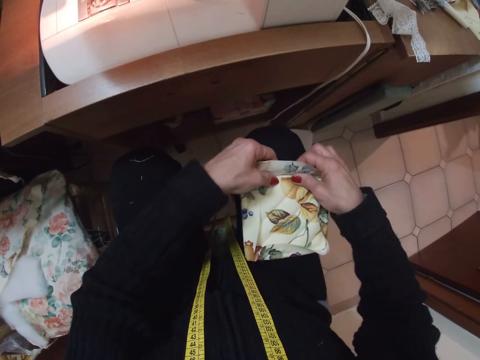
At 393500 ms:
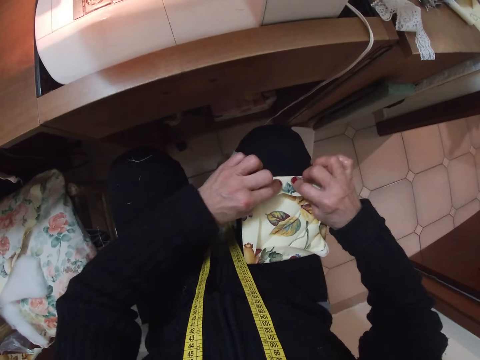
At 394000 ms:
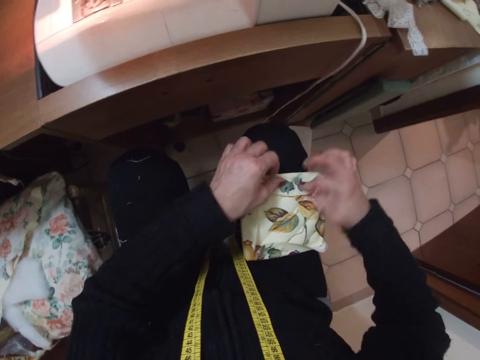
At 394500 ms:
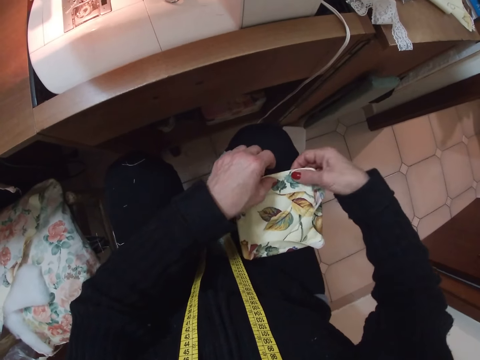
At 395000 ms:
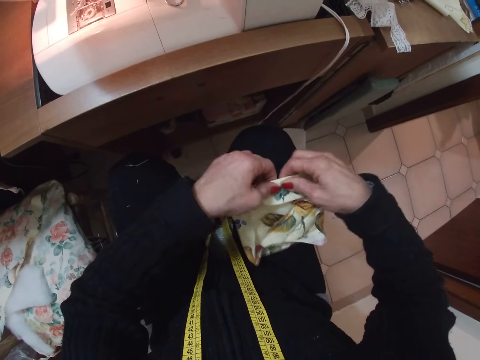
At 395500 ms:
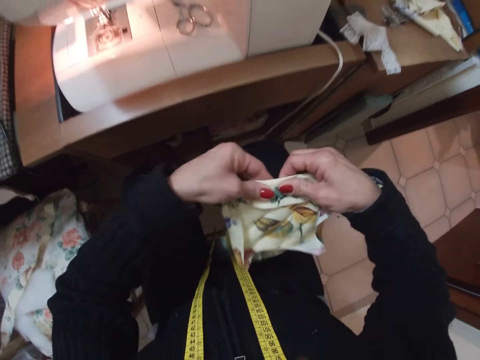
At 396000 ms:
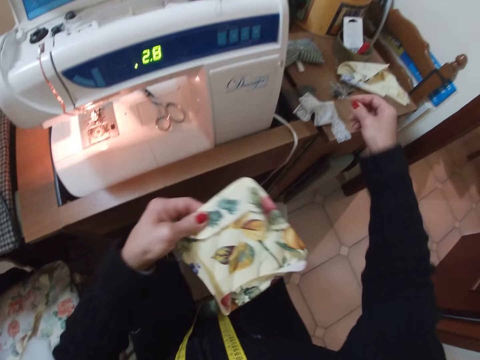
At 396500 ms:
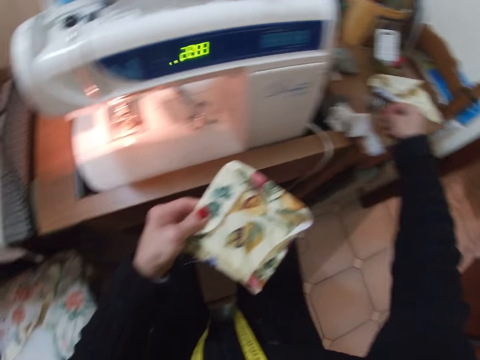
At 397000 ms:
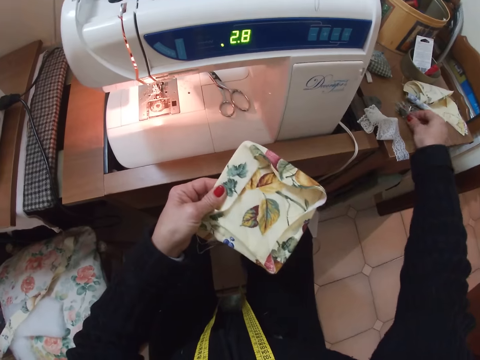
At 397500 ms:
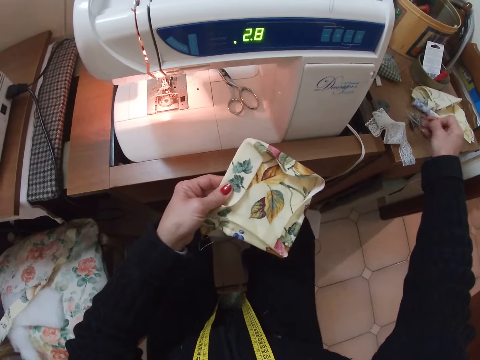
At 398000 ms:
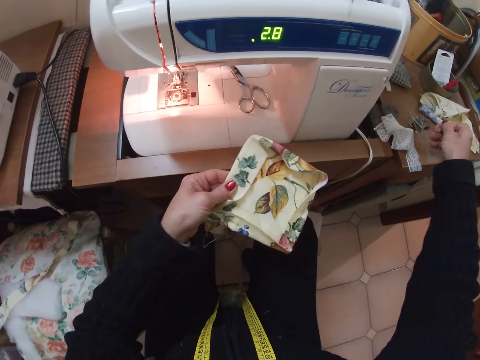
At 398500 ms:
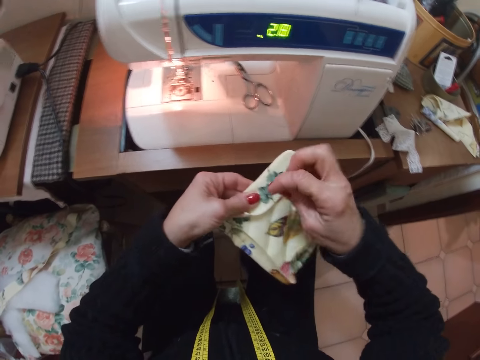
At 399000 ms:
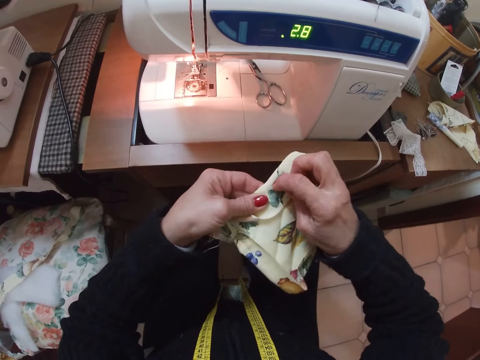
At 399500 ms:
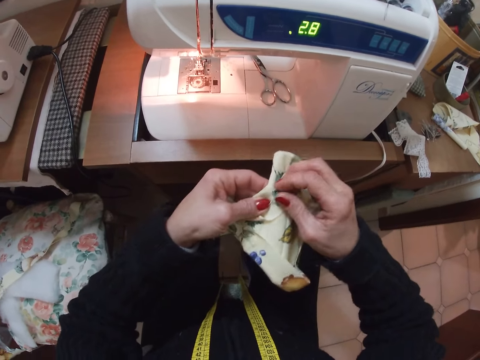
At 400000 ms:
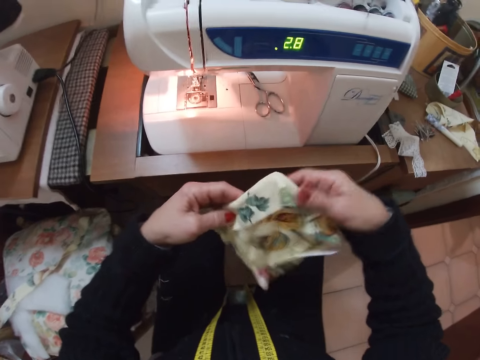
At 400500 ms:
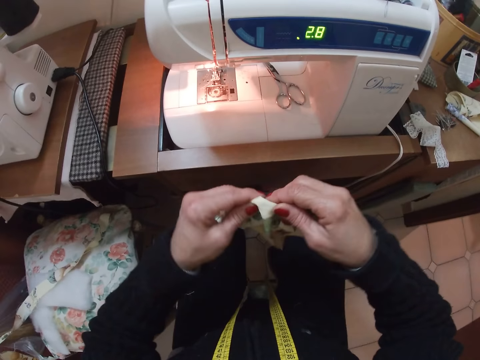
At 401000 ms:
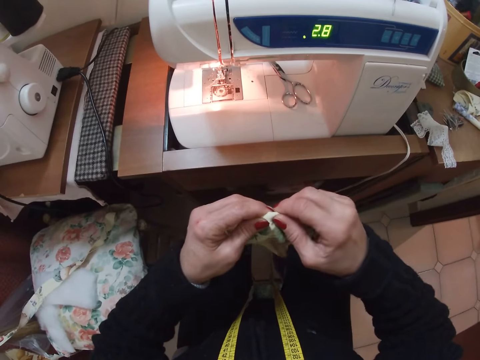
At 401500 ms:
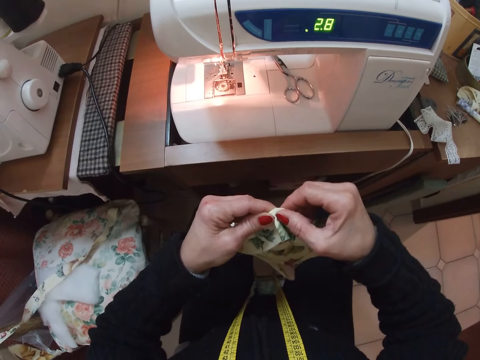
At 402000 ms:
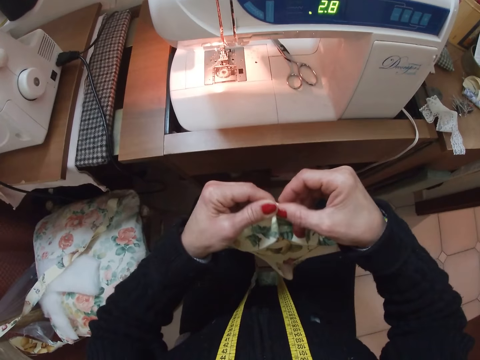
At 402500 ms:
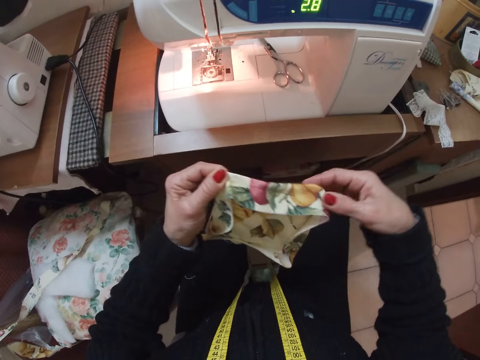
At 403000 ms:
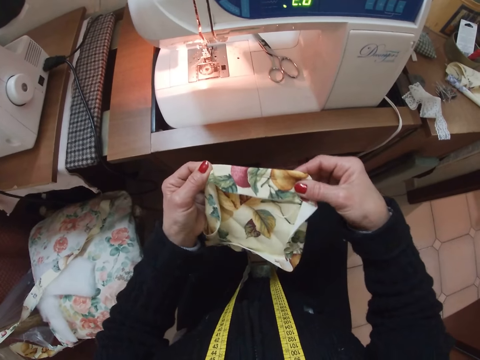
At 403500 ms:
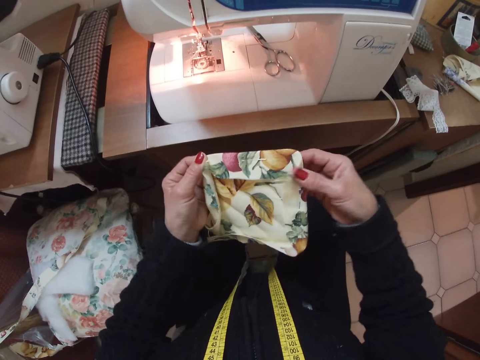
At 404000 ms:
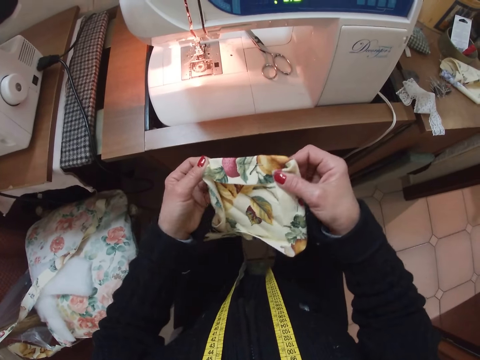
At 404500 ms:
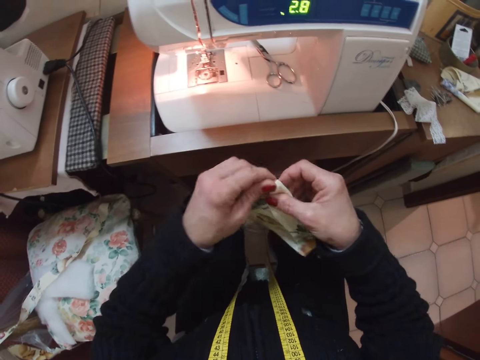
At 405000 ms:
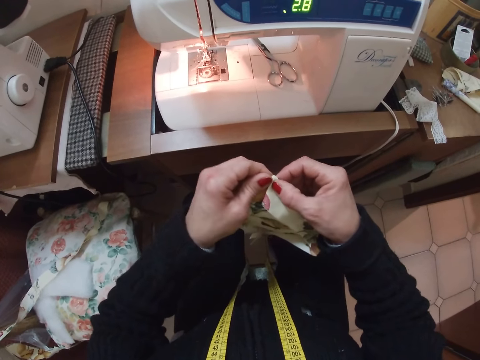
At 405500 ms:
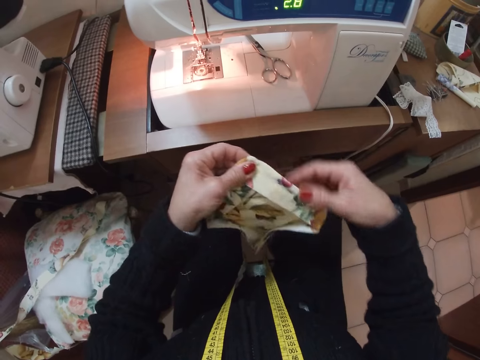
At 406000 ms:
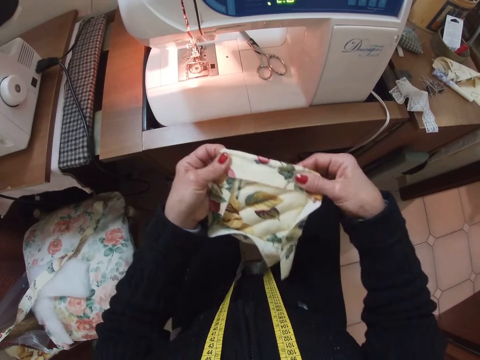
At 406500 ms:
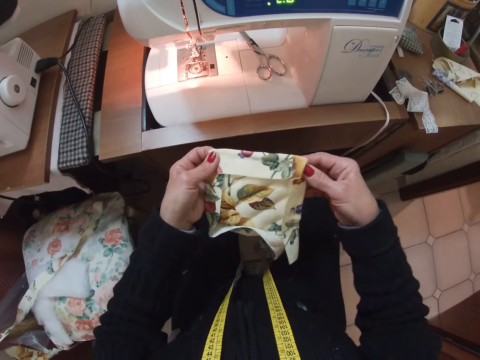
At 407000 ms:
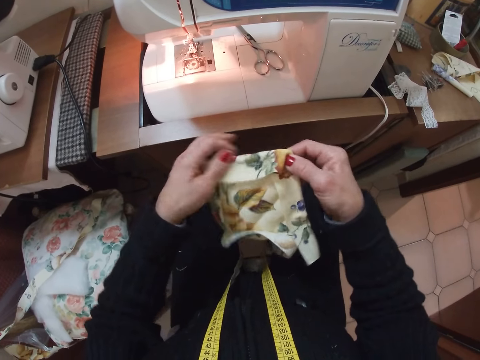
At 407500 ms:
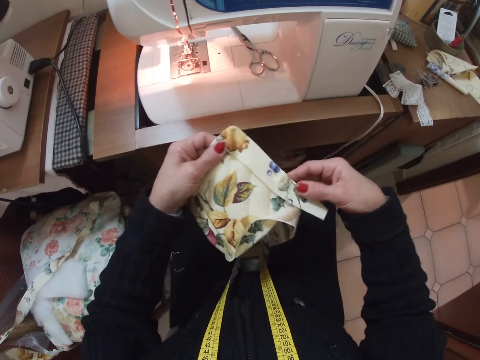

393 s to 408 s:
The camera wearer lifts the piece of cloth. She picks another needle from the table with her right hand. She fixes the needle on the cloth with her right hand. She examines the piece of cloth. She adjusts the cloth with both hands.

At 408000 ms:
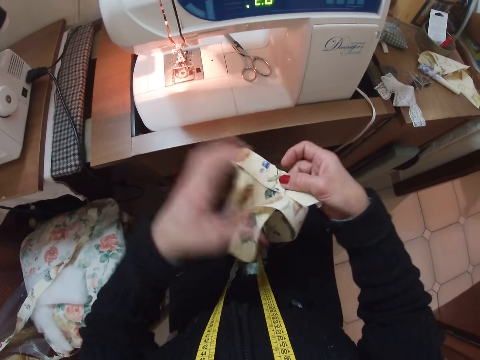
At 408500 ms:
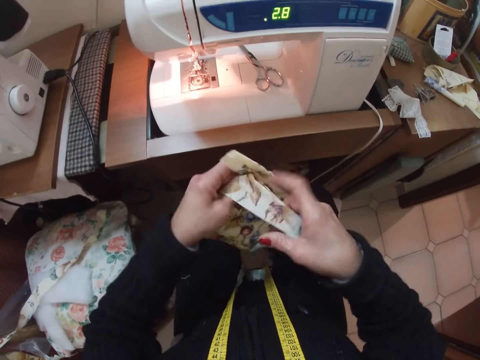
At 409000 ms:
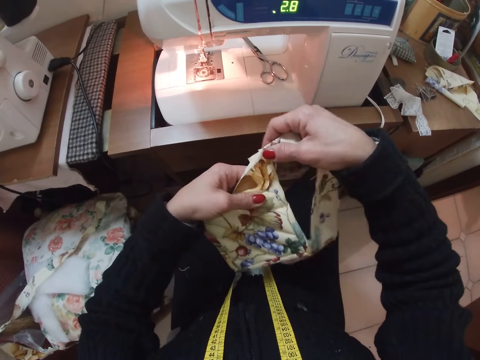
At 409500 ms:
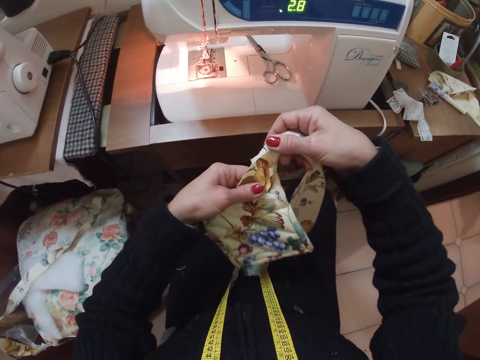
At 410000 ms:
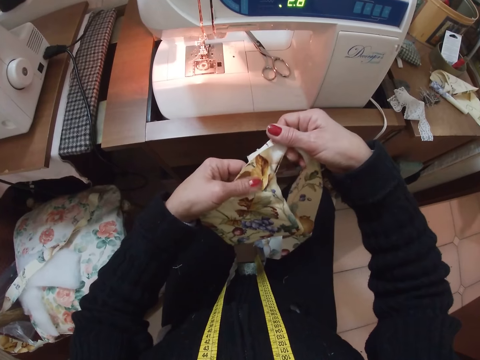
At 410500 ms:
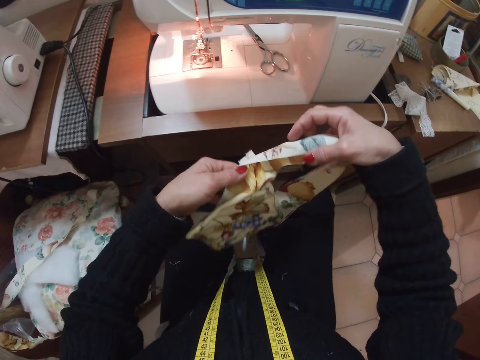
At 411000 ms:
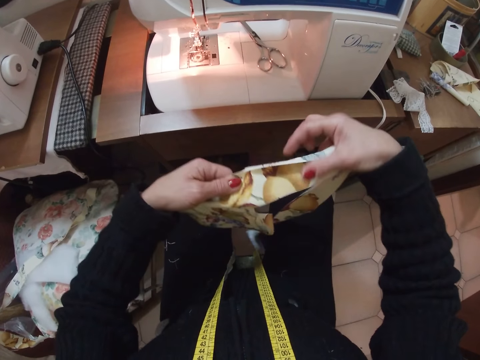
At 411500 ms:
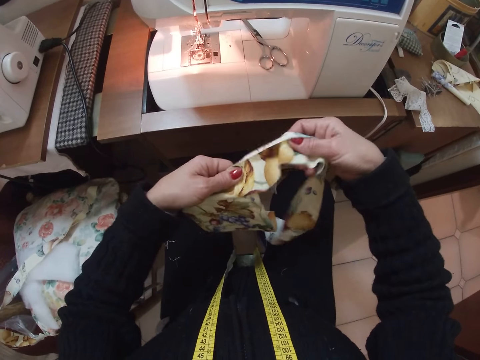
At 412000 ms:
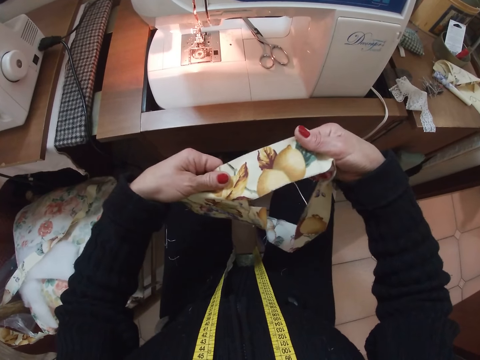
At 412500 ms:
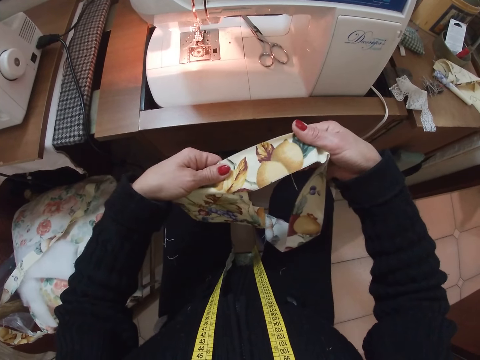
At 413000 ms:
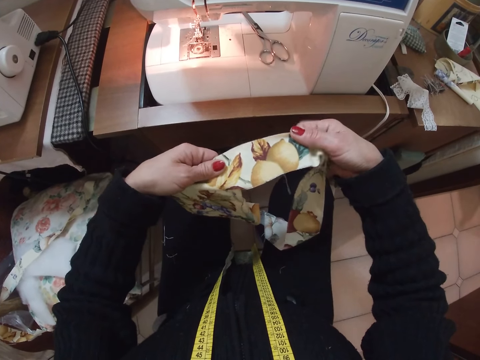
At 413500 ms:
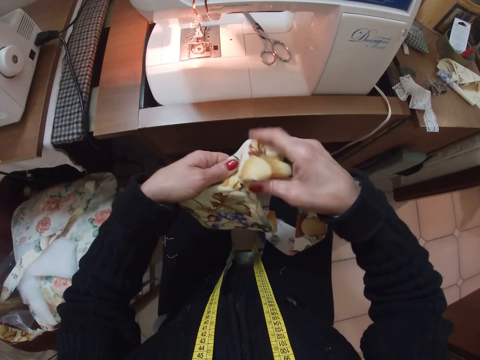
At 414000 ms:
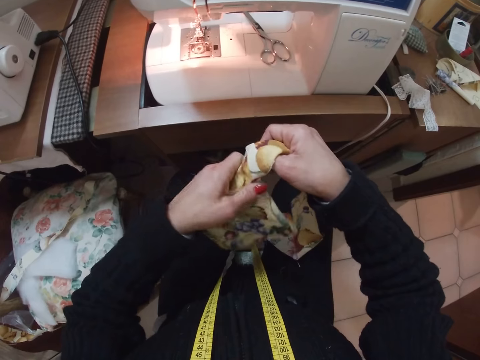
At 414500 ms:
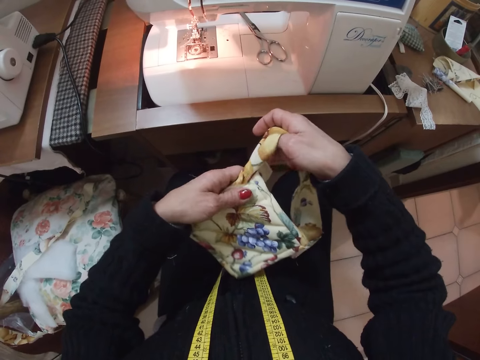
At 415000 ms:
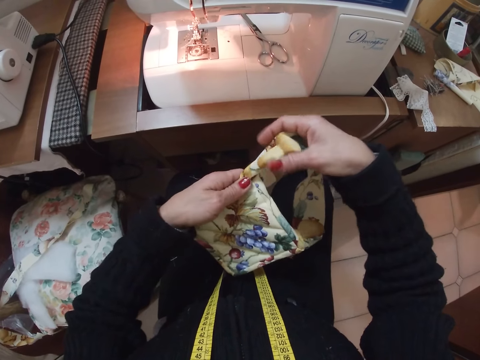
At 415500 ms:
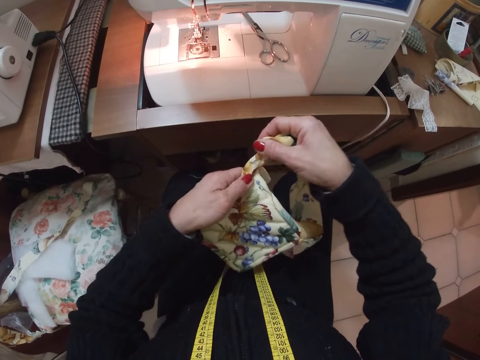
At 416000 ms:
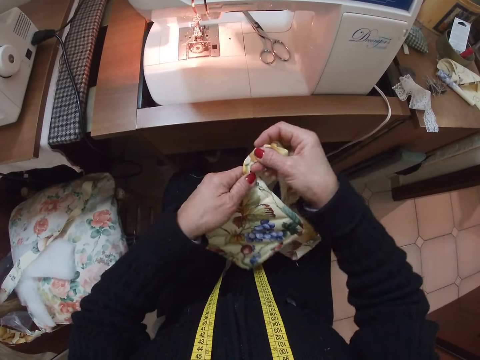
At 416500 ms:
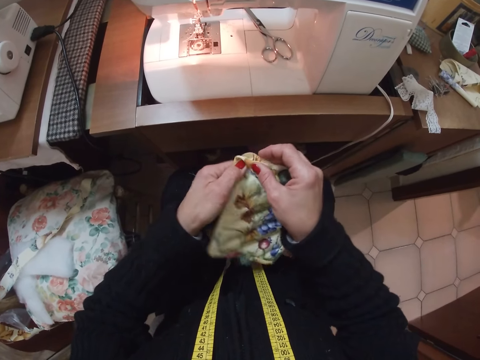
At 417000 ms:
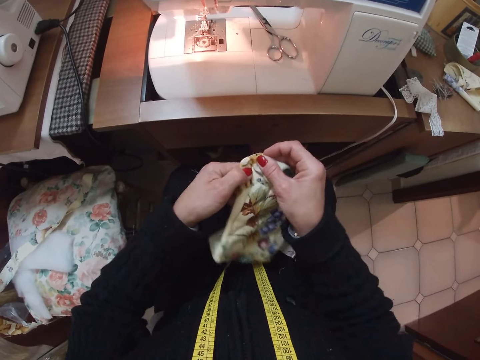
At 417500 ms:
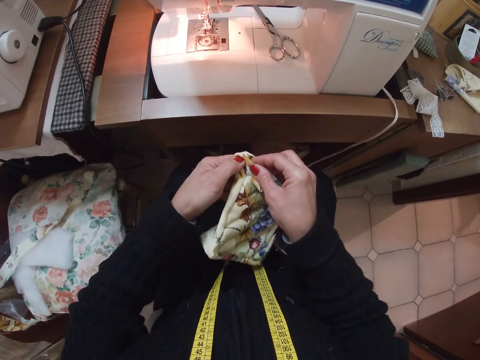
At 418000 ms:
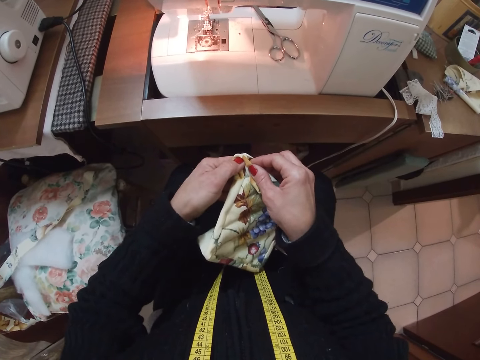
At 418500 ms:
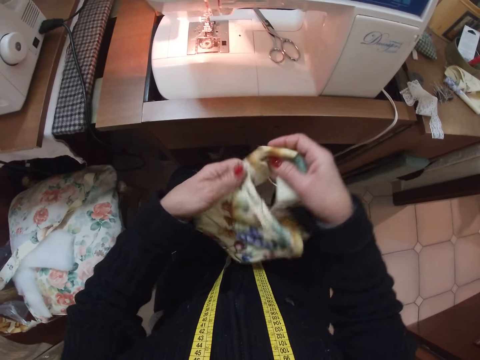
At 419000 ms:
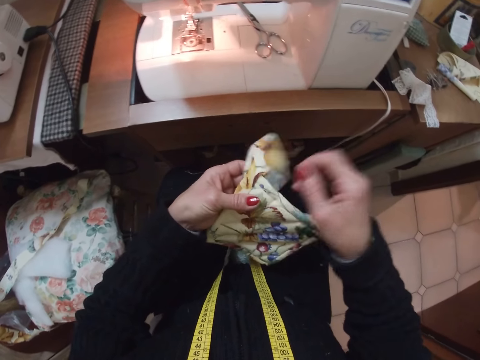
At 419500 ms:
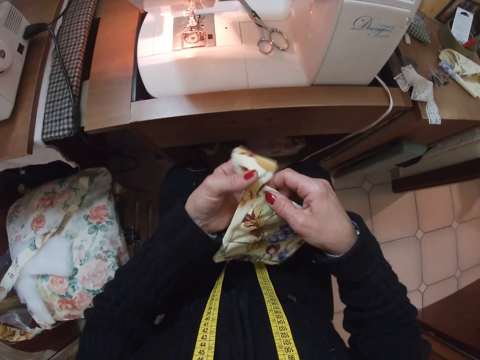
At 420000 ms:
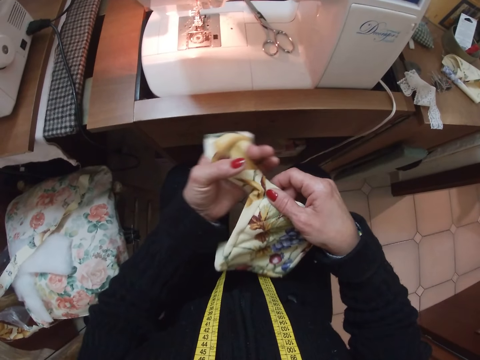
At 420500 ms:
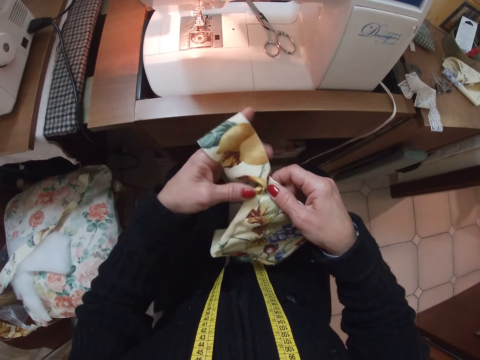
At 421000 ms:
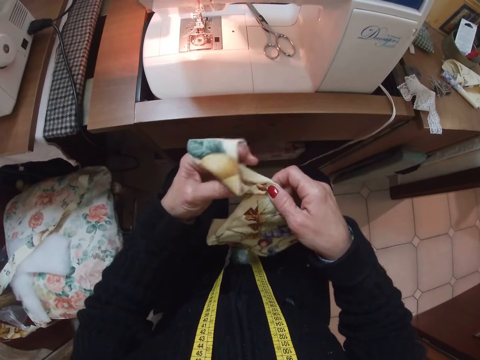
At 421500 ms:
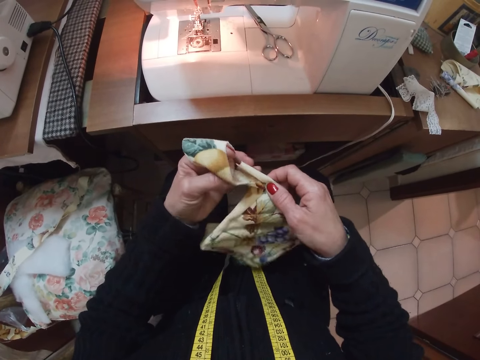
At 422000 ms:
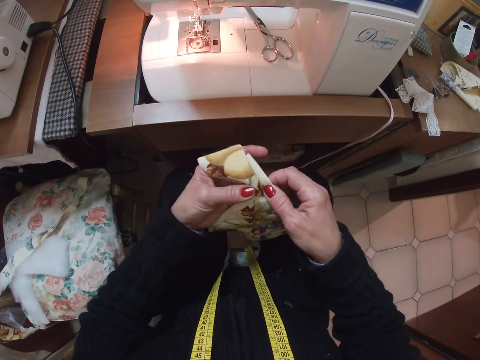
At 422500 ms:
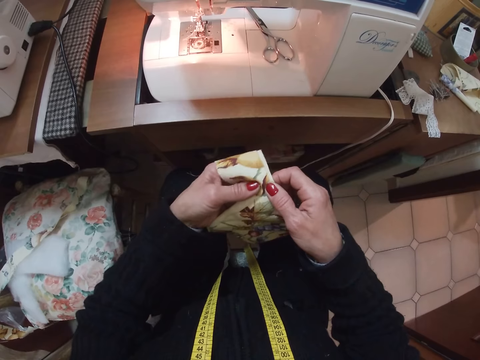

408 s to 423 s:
The camera wearer folds the piece of cloth. They examine the piece of cloth.
